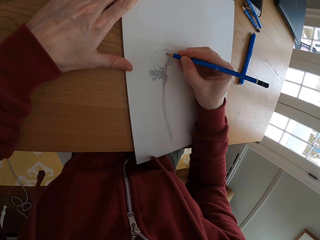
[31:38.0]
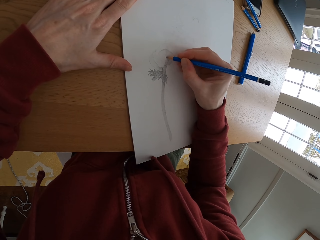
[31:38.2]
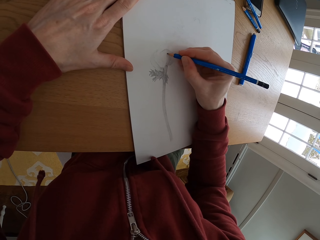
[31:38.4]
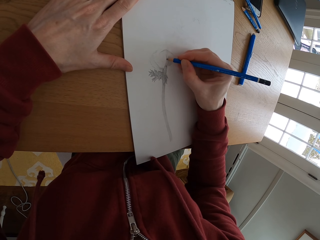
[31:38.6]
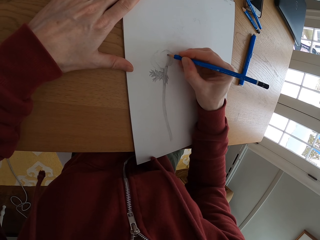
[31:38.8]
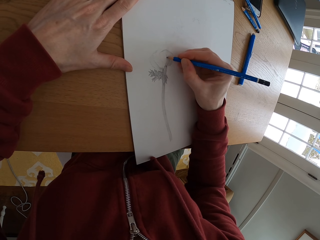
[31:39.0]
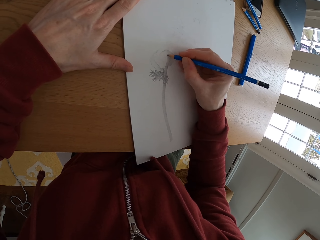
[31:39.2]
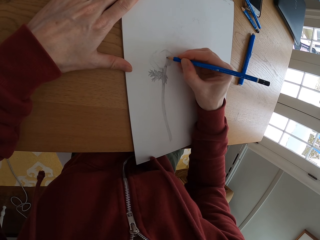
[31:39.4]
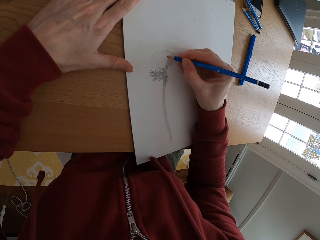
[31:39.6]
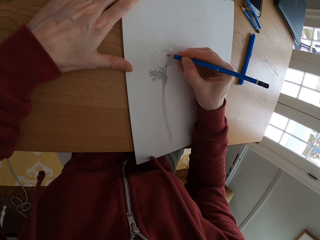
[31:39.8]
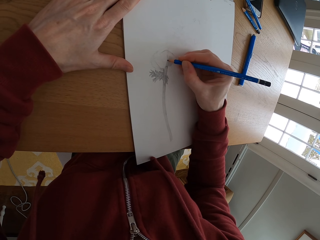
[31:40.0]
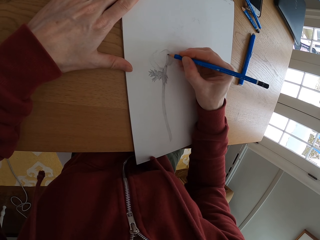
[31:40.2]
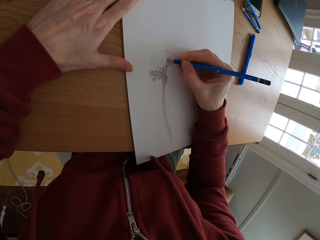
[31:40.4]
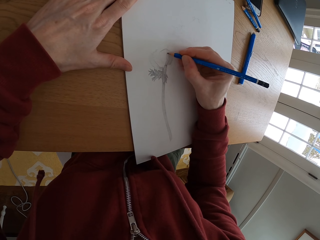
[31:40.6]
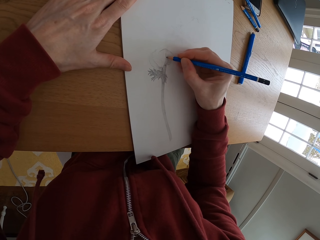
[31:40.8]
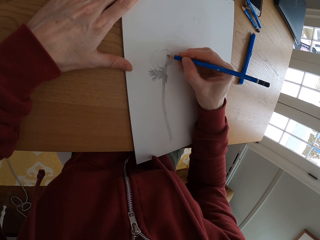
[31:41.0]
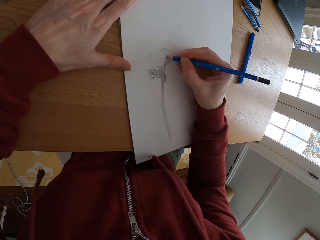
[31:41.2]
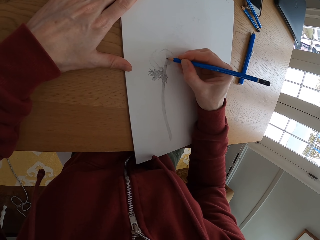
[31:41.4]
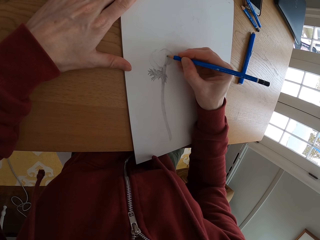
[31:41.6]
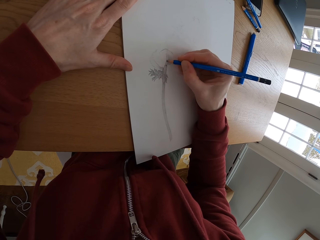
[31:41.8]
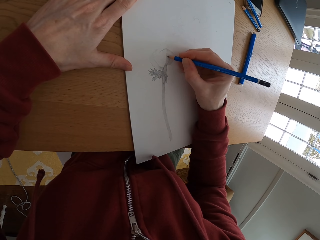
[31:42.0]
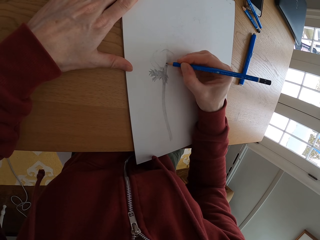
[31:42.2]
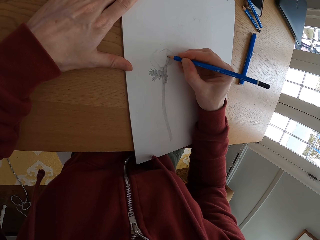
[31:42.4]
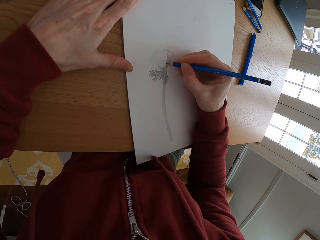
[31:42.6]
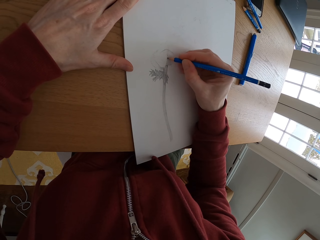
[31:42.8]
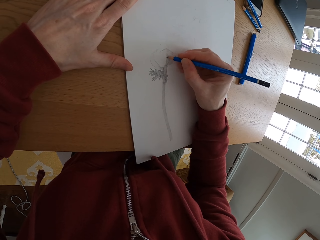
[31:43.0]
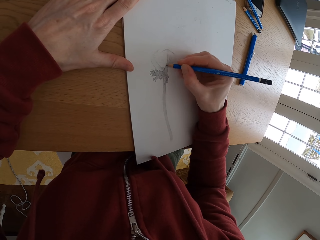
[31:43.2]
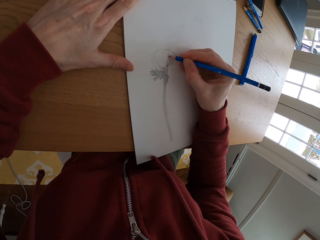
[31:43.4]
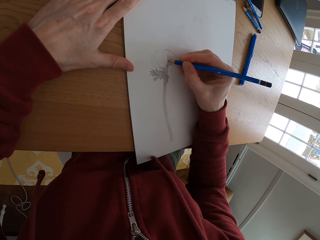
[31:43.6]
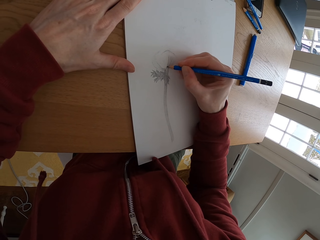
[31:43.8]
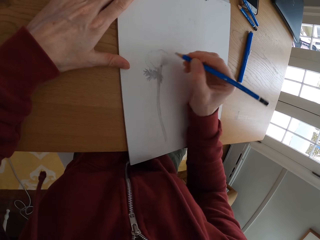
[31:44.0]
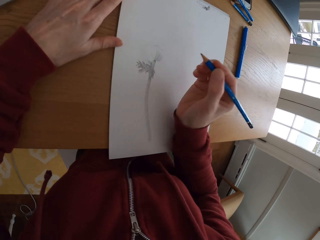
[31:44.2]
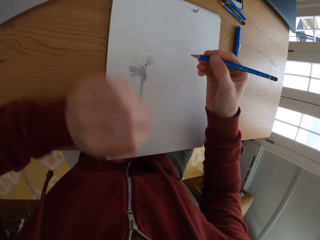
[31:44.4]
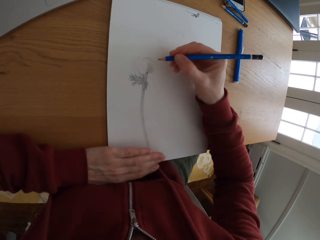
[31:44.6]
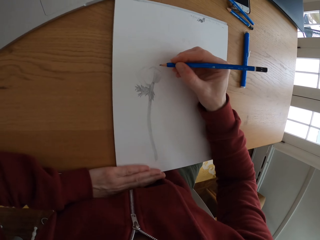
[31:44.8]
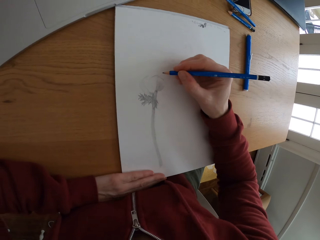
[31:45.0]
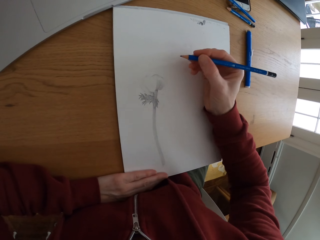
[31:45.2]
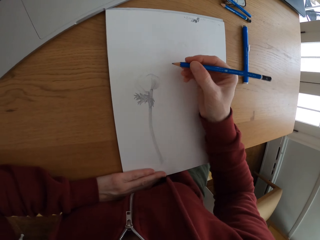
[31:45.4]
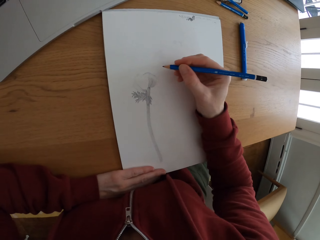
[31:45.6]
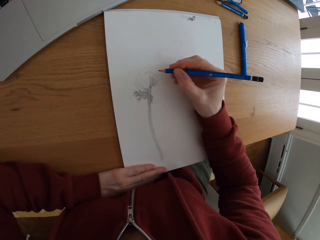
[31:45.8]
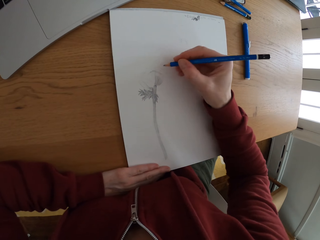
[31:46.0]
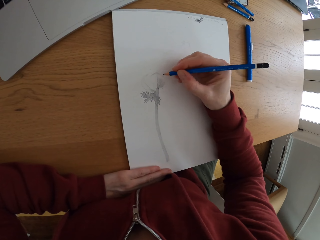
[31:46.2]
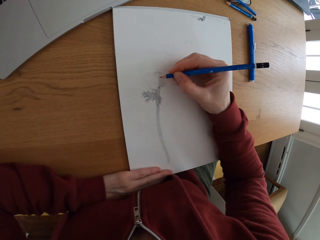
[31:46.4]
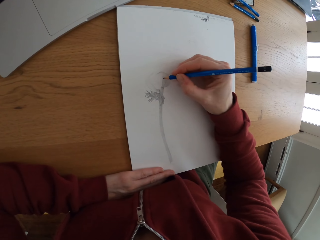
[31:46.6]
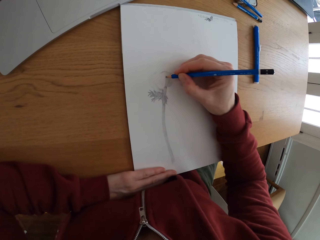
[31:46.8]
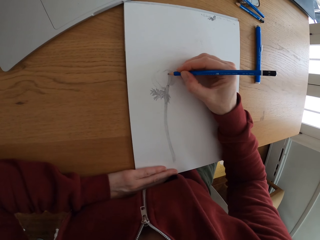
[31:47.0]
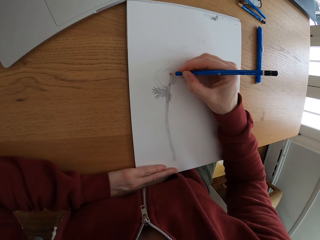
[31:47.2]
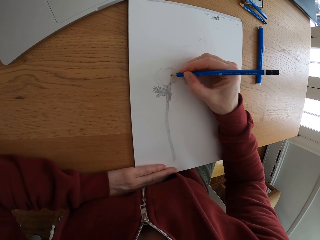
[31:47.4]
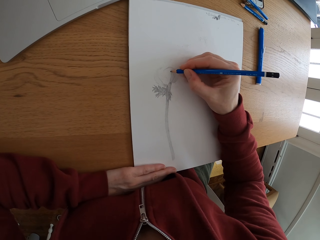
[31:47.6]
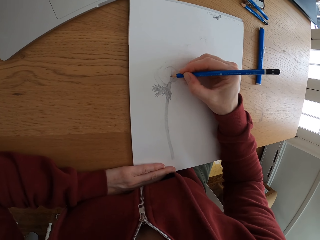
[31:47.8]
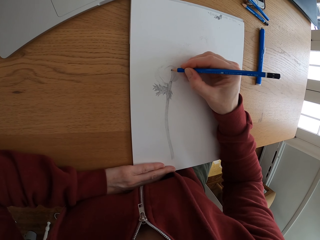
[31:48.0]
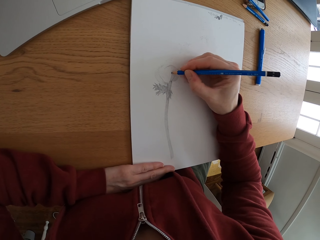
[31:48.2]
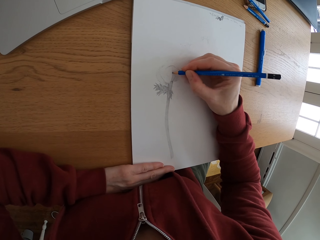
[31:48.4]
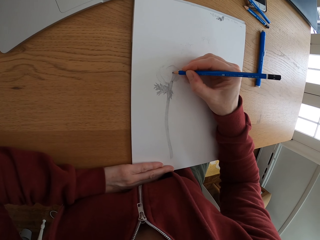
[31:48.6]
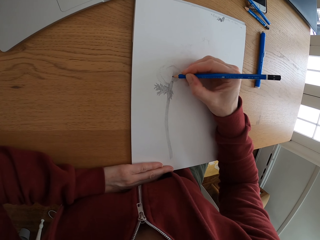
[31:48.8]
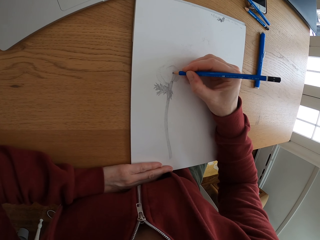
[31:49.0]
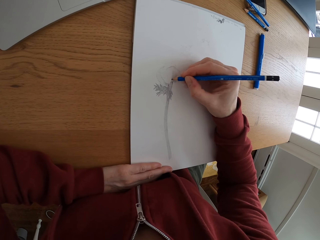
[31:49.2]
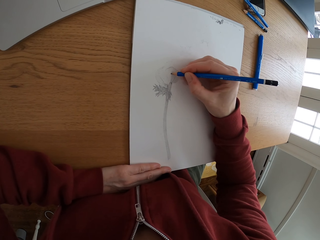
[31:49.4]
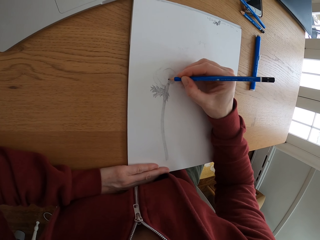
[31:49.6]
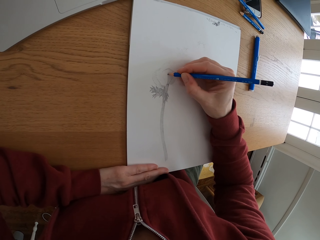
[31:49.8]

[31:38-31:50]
The camera wearer moves her hand. She draws a picture.

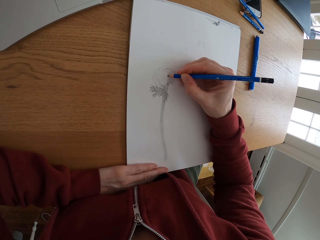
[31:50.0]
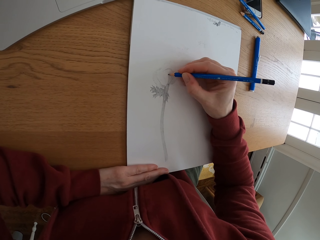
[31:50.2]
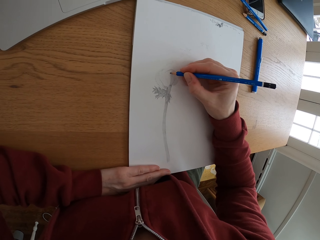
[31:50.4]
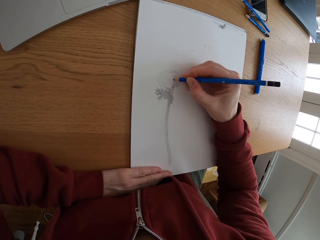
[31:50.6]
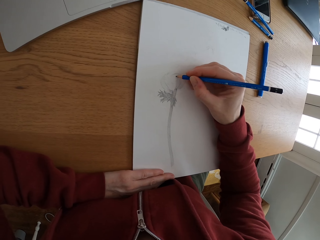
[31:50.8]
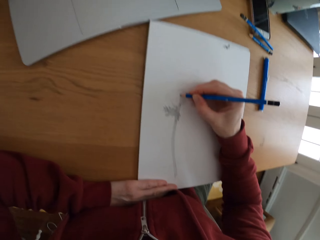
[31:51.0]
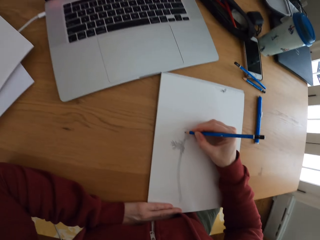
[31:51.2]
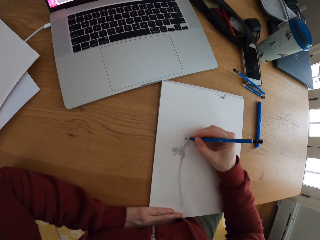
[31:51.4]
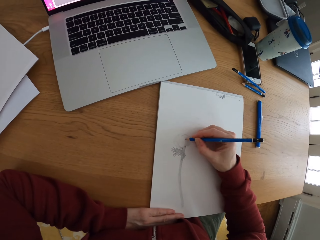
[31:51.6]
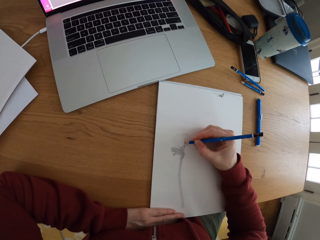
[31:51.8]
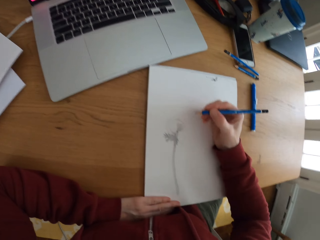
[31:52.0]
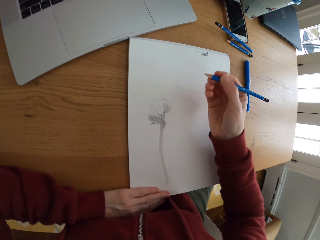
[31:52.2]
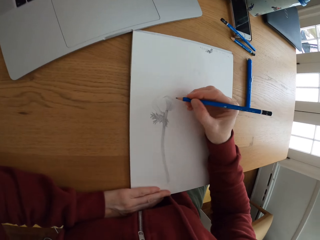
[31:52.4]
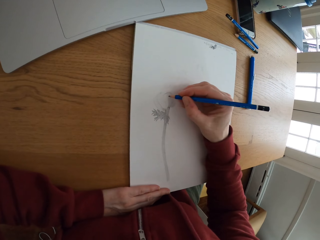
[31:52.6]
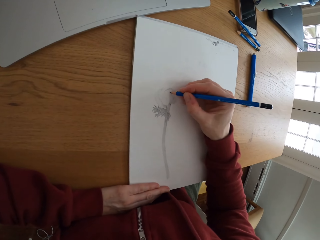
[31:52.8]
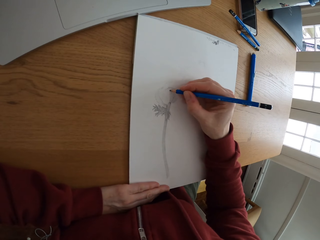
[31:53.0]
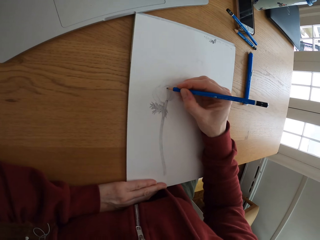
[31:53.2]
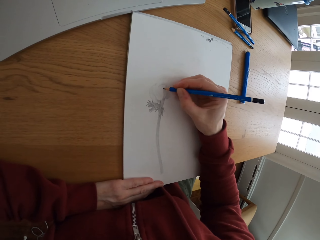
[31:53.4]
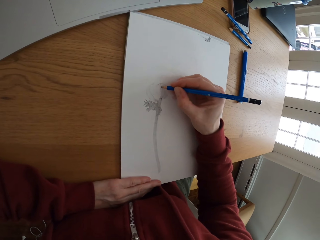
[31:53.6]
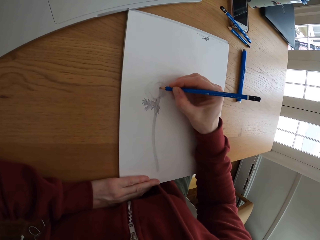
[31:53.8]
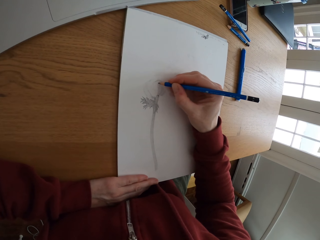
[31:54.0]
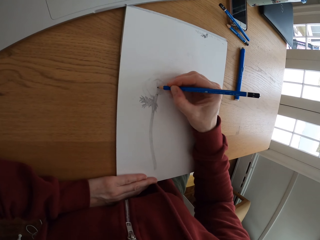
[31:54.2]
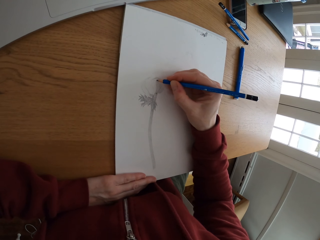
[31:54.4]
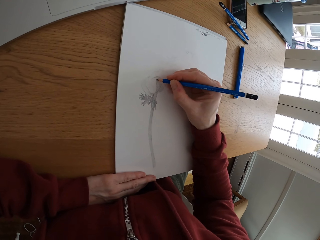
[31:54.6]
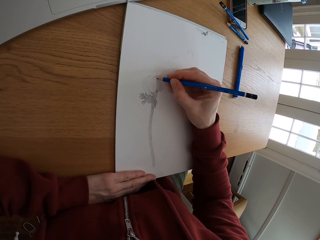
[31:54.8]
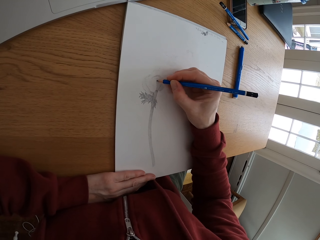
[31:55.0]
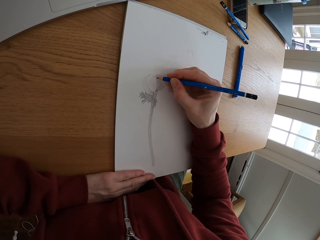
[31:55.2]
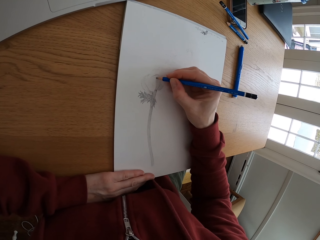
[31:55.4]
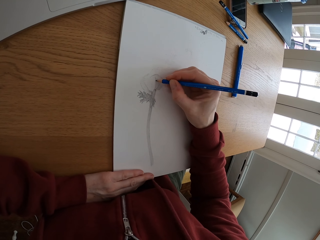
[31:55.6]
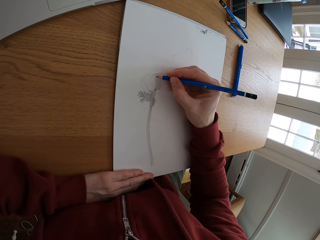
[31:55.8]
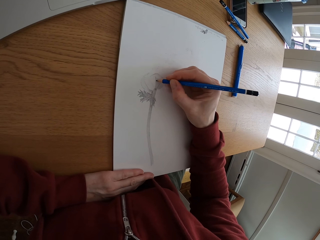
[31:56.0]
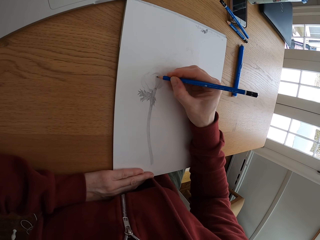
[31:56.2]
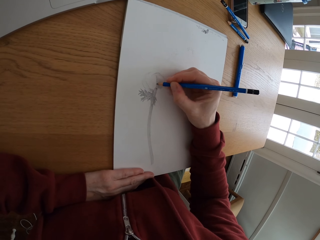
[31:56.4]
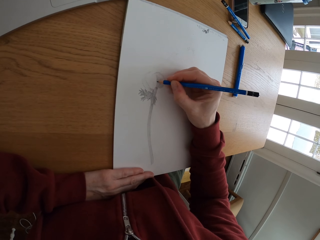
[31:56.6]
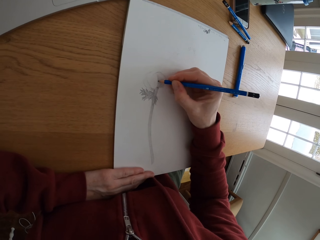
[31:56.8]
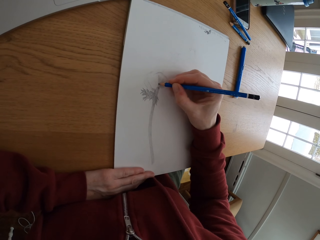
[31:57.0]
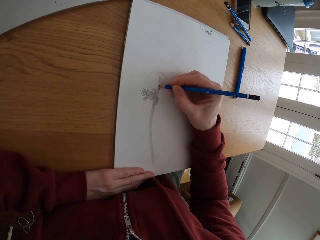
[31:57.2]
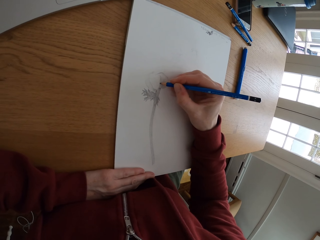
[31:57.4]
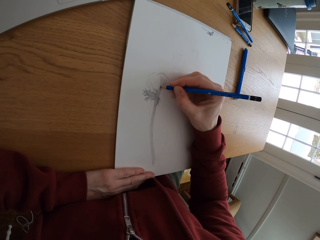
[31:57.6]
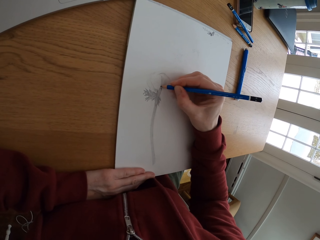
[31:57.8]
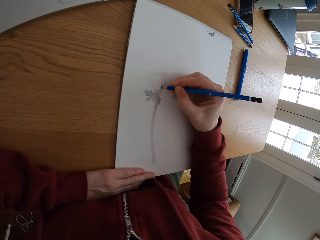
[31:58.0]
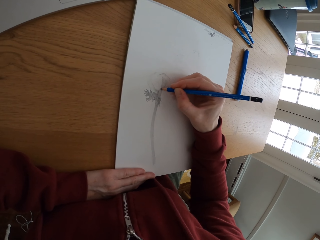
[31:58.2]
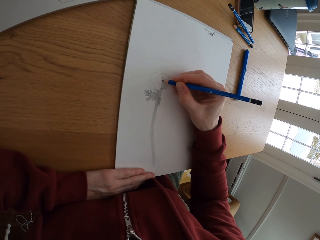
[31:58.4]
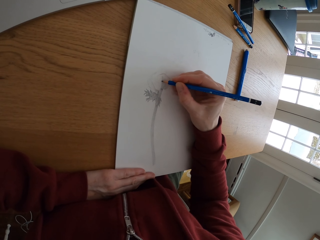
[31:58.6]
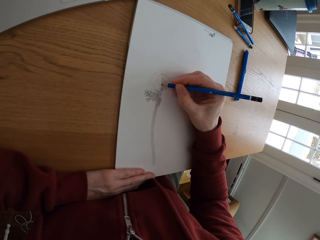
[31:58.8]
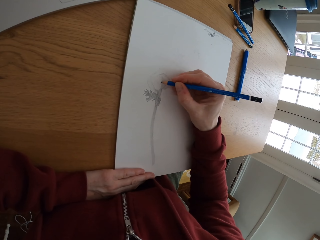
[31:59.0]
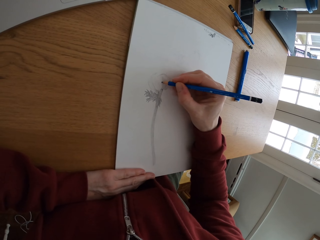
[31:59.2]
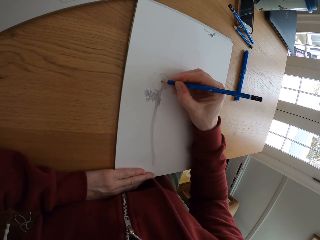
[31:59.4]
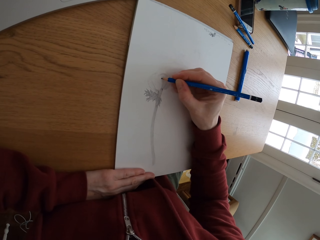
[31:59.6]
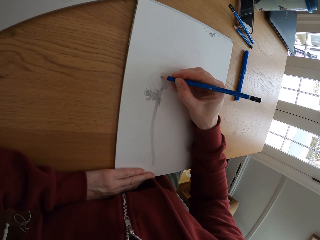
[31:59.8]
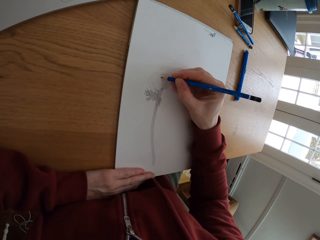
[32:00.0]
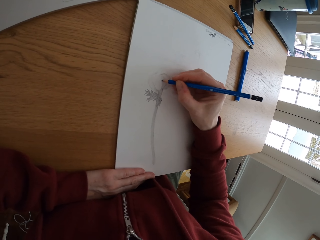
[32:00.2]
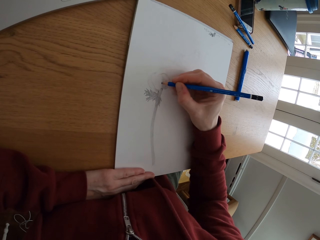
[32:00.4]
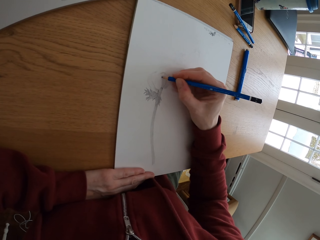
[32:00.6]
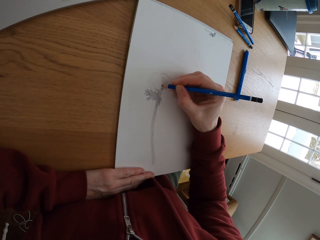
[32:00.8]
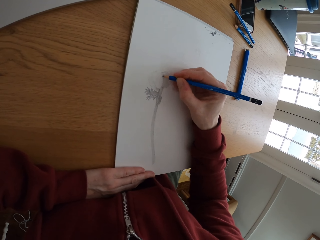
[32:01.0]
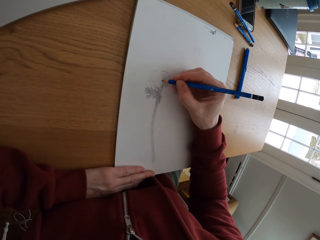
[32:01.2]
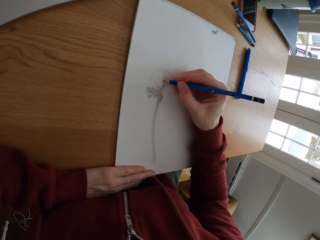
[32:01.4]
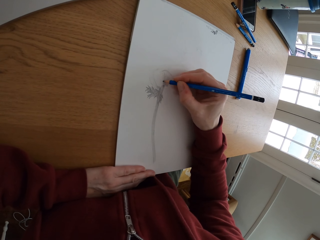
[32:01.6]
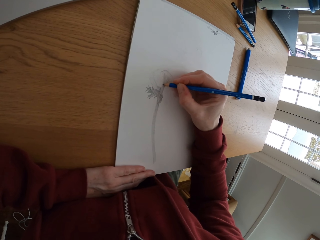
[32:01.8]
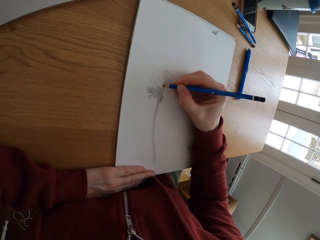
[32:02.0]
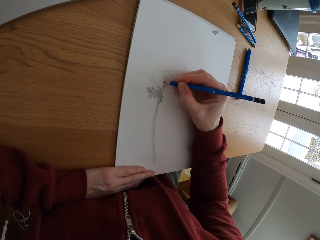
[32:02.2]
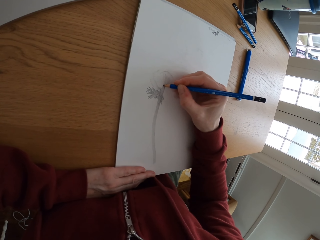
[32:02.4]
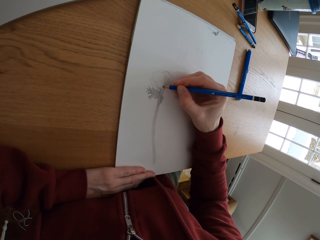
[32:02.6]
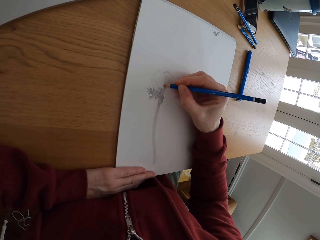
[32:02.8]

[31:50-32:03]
The camera wearer looks at the picture on the laptop screen. They draw a picture. They draw on the paper.
